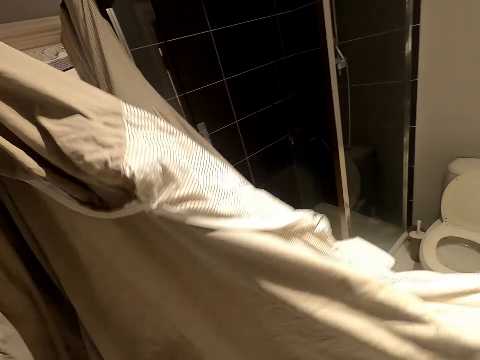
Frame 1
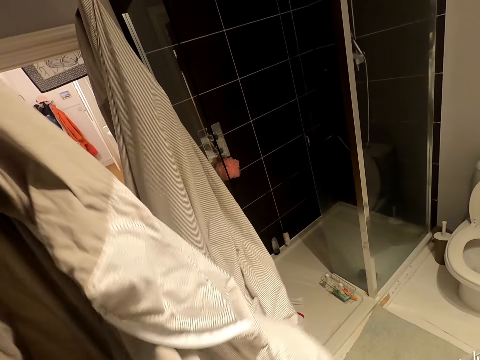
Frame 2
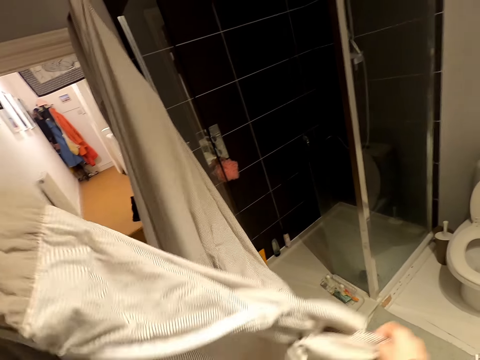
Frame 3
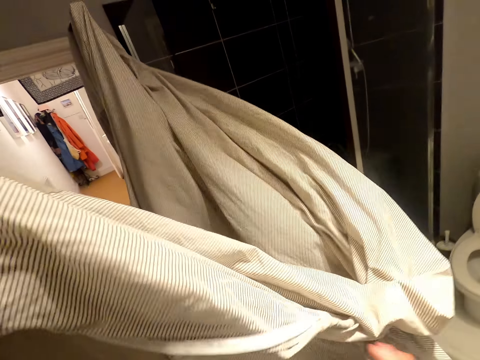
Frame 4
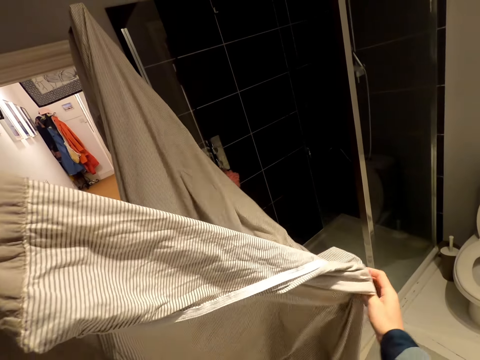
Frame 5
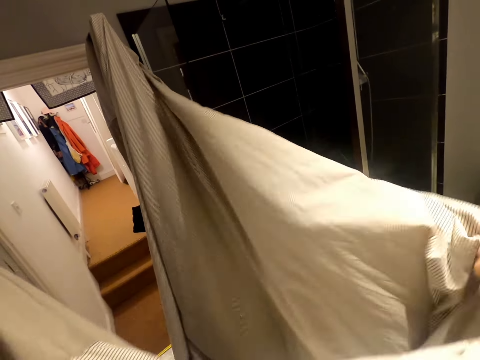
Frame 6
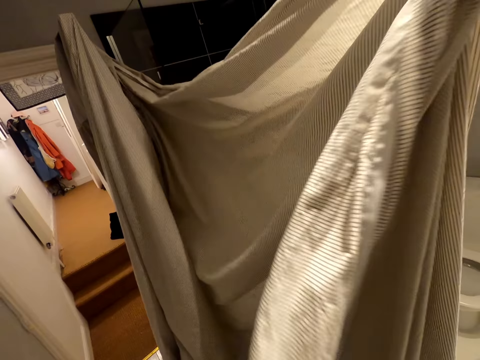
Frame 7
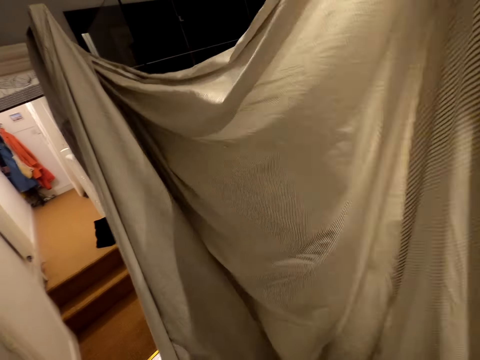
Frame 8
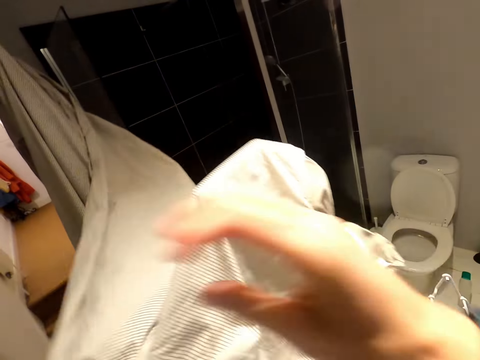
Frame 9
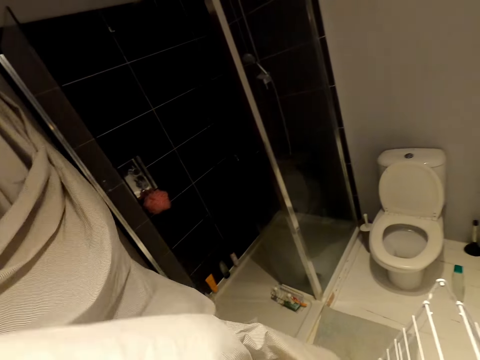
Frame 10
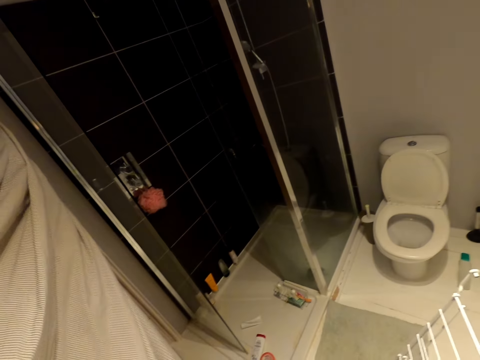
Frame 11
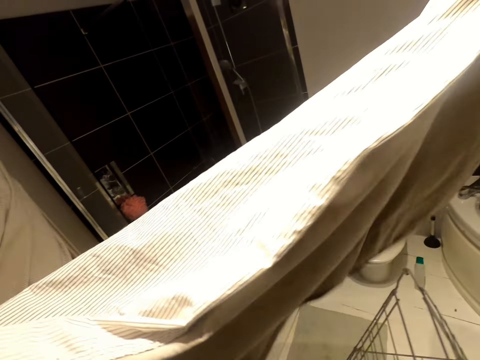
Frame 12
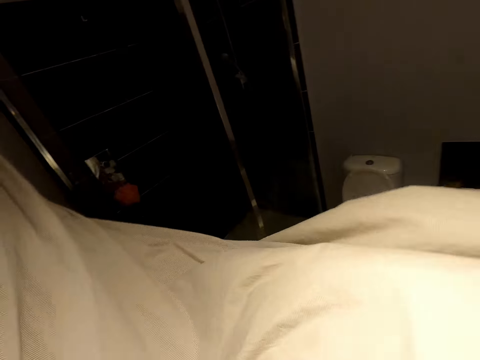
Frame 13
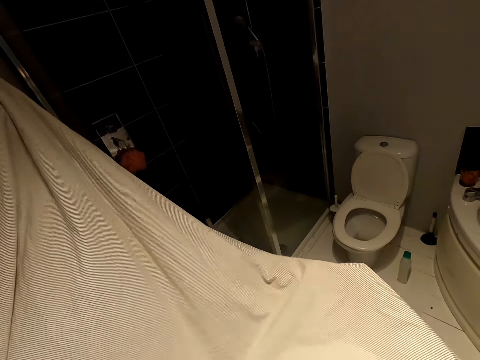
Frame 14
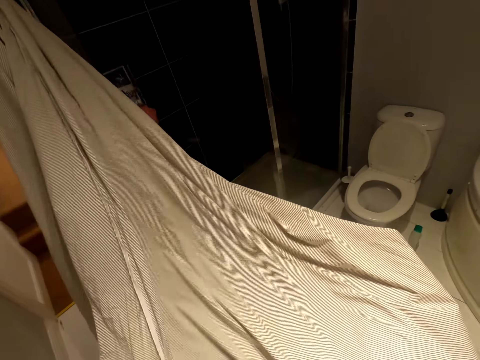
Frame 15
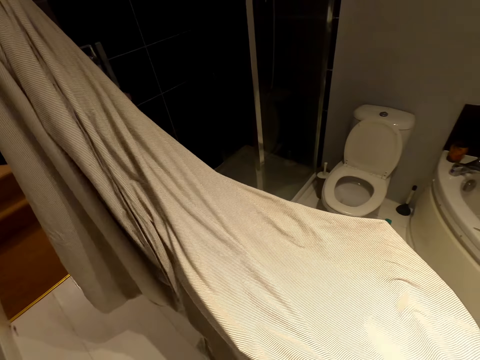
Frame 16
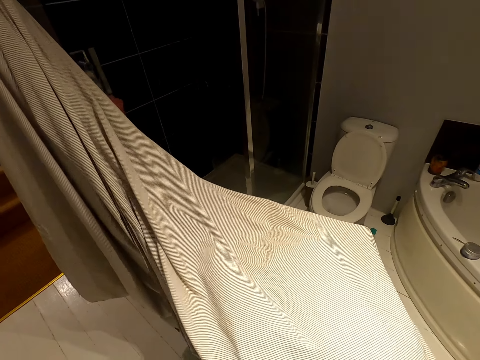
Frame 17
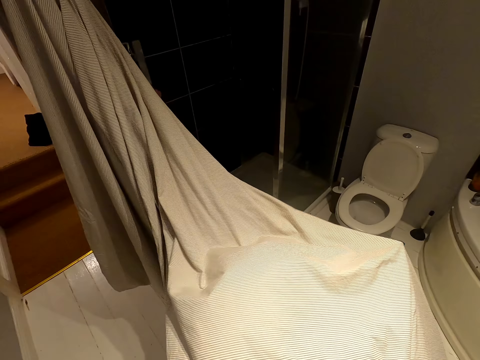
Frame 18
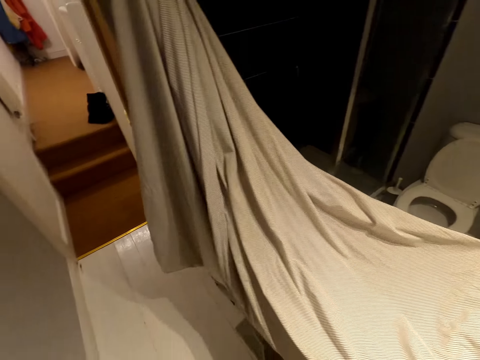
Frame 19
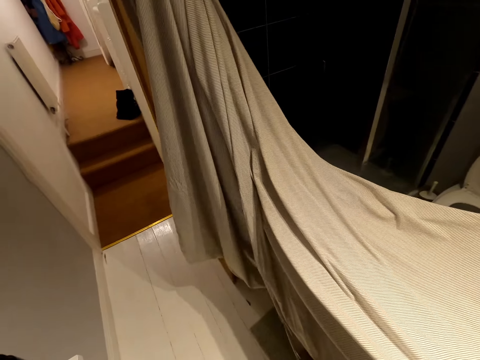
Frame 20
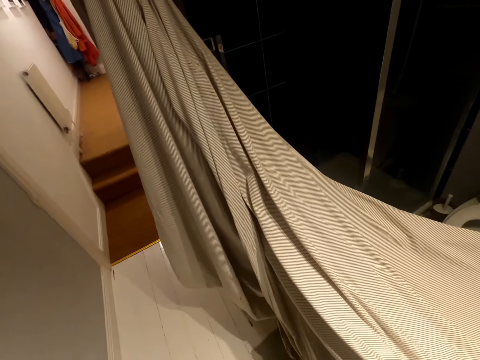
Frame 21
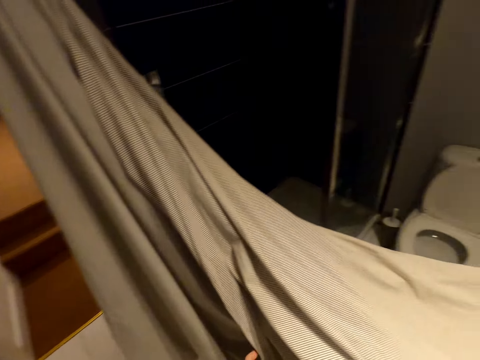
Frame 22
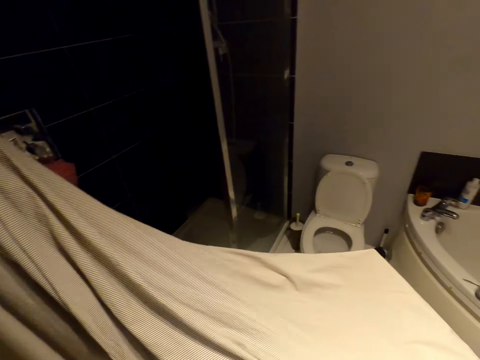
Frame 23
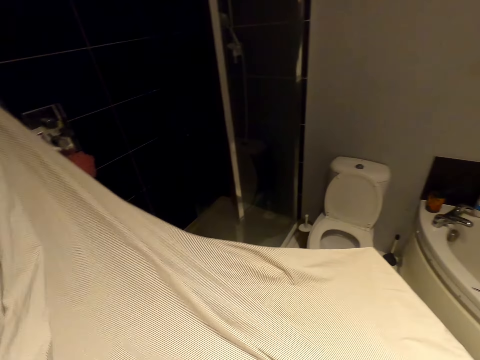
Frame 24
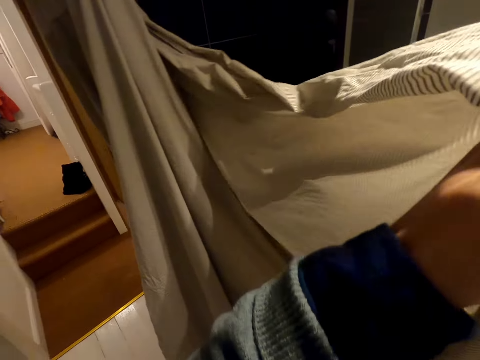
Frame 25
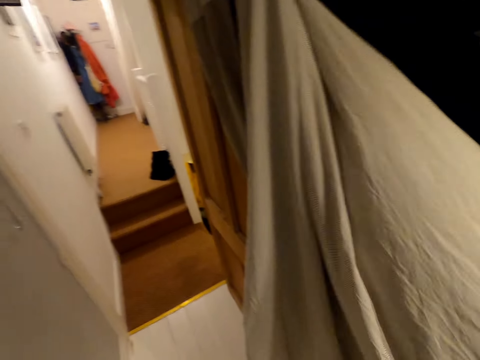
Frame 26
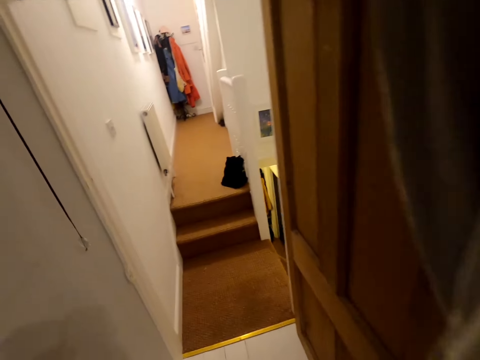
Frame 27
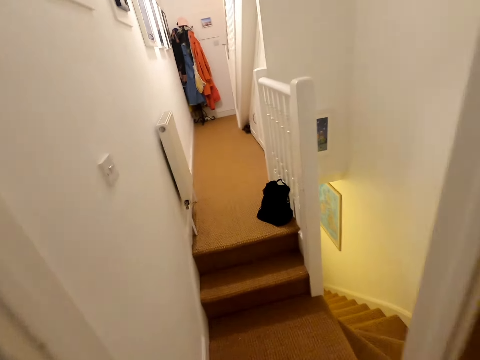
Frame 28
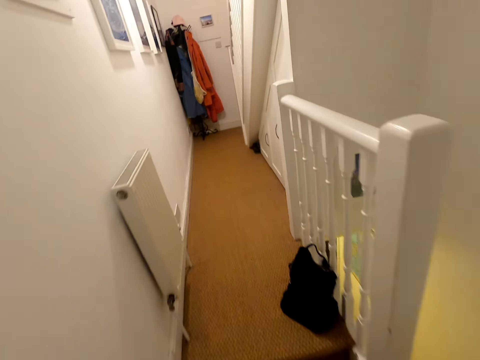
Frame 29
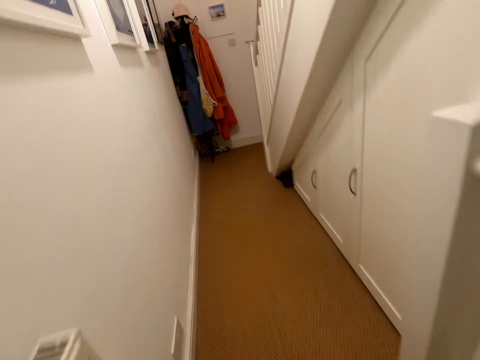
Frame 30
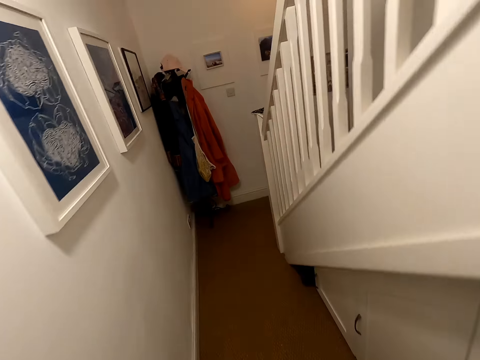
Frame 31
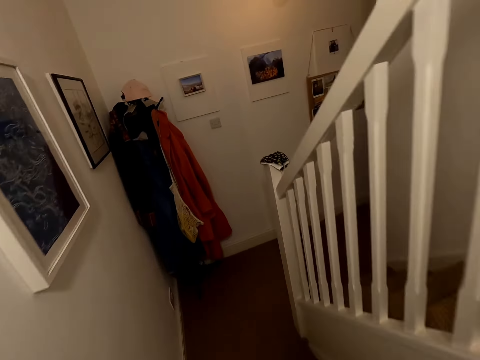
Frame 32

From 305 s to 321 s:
The camera wearer adjusts the bedding. They hang the bedsheet on the portable hanging line. They walk around the bedsheet. They lift the bedsheet. They walk around the house.

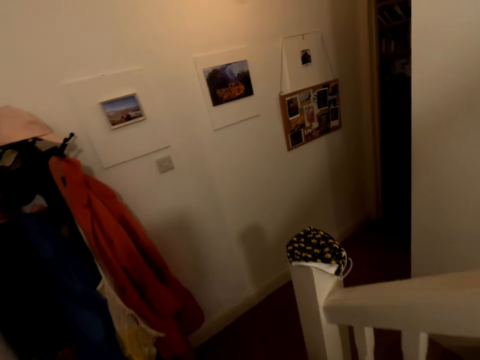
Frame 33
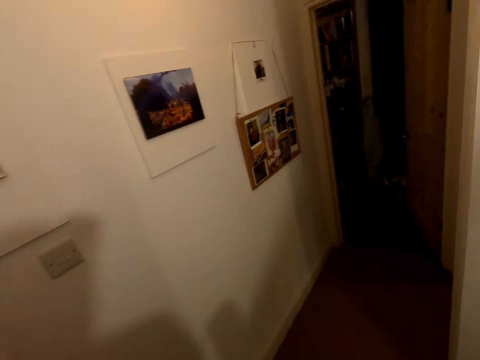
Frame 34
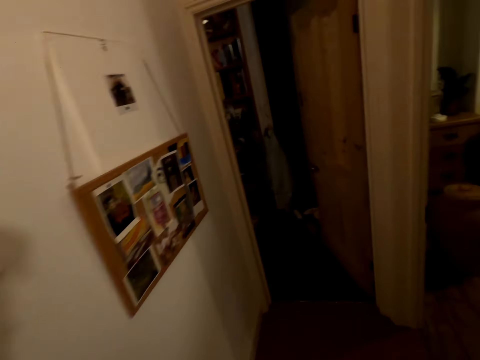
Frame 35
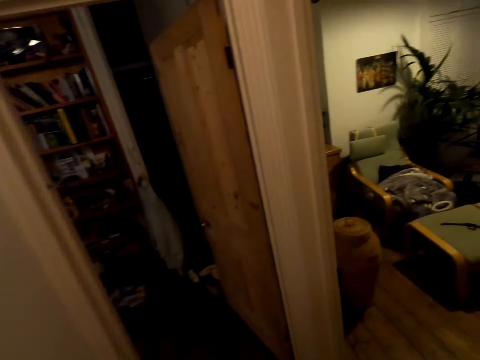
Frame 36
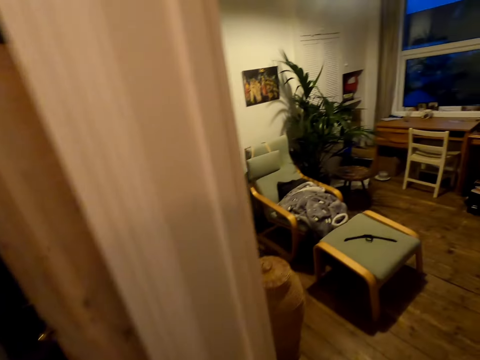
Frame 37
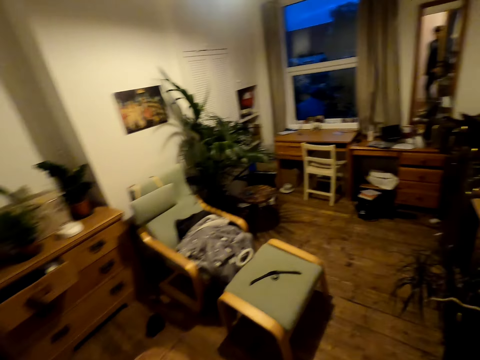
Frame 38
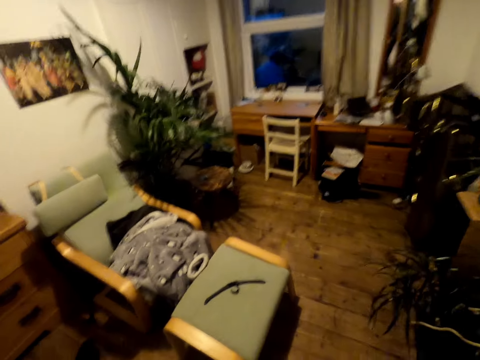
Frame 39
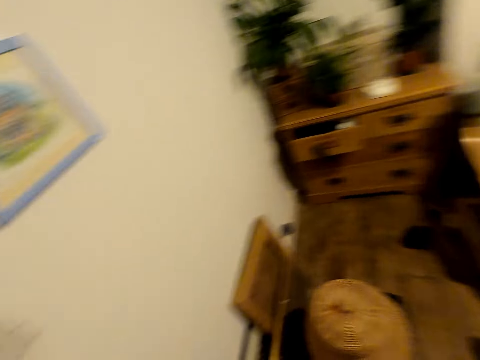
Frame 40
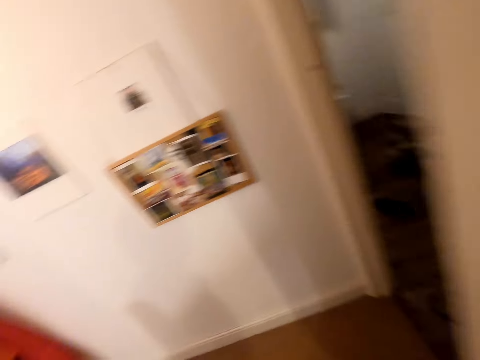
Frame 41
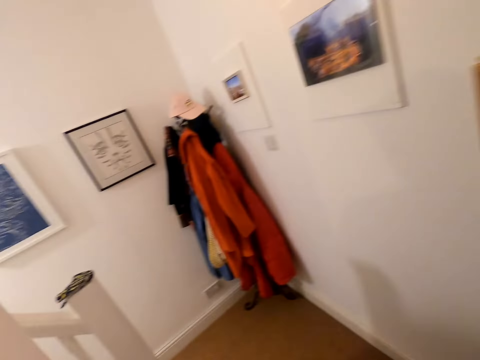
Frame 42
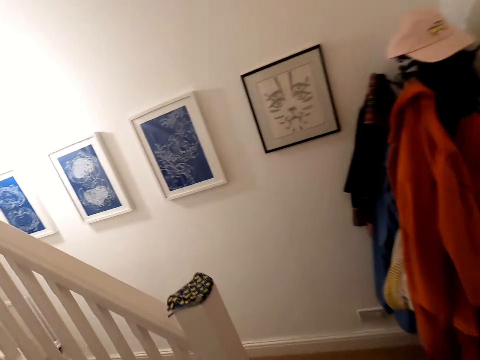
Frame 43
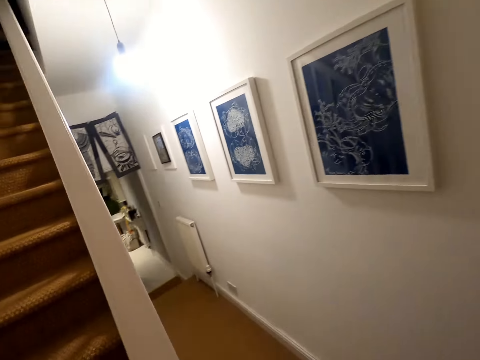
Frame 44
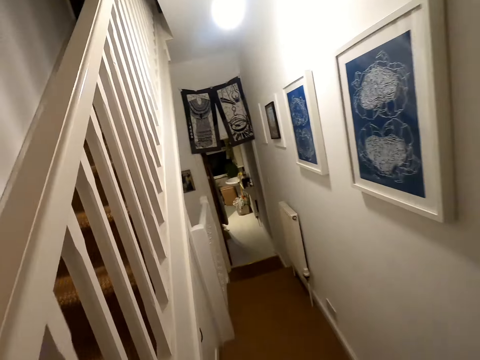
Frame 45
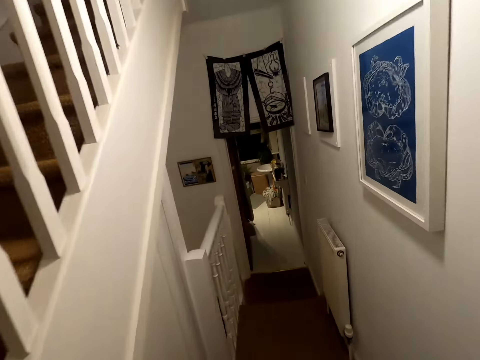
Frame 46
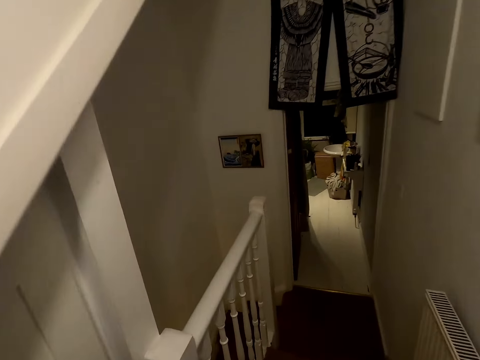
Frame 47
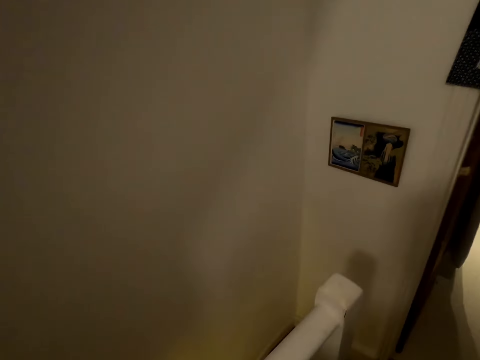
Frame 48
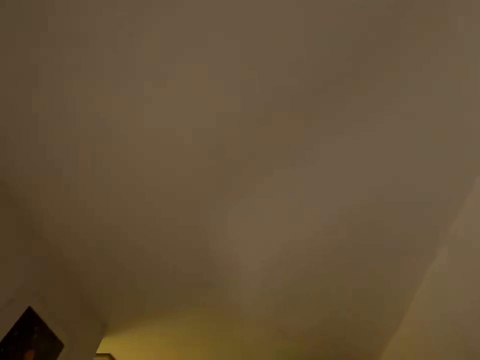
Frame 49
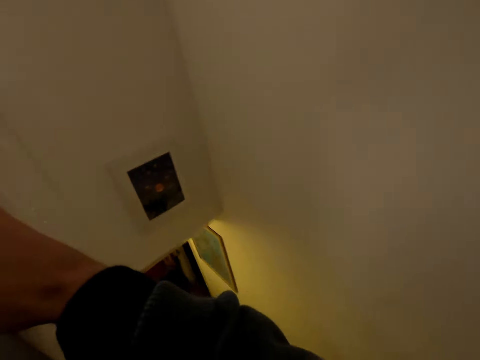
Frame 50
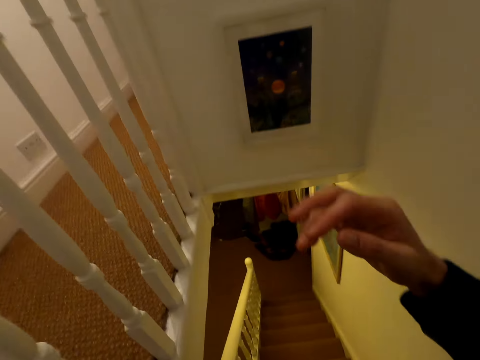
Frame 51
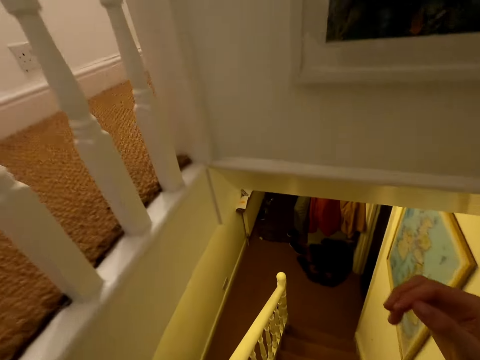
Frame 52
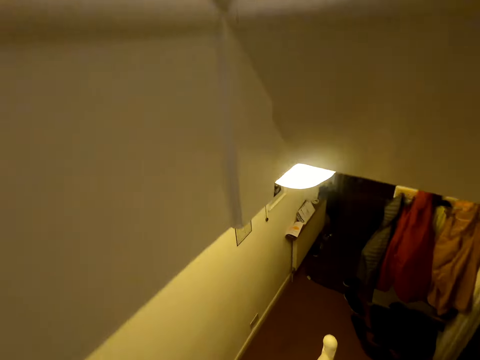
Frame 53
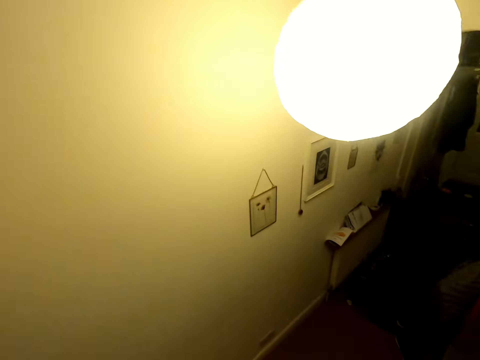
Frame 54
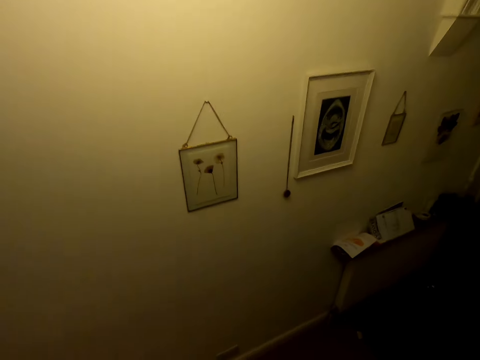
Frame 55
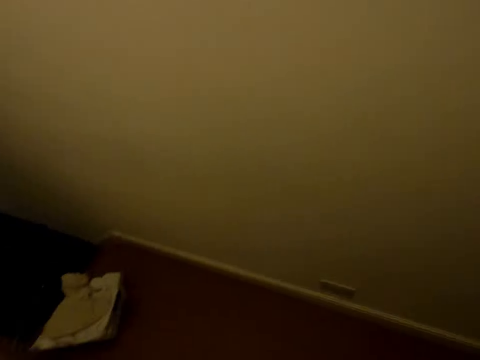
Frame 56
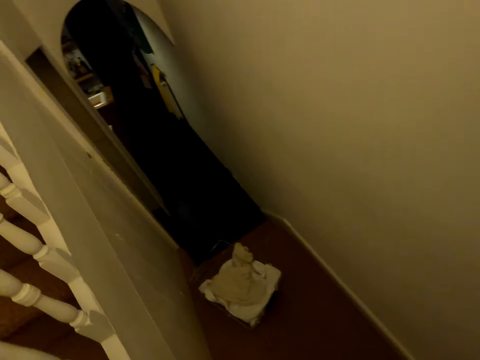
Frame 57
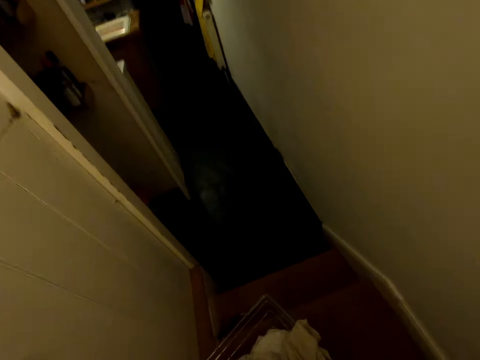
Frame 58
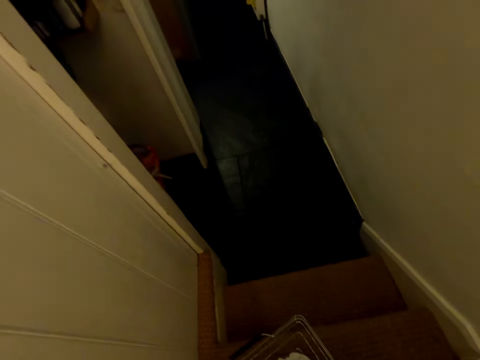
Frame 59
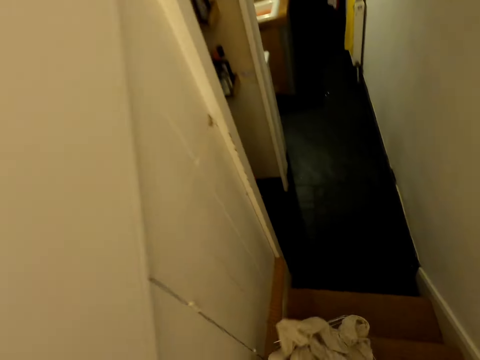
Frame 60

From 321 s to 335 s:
The camera wearer turns right. They turn right again. They turn around. They turn left. They walk forward. They turn left. They move their arm. They descend the stairs. They turn left. They bend forward.
